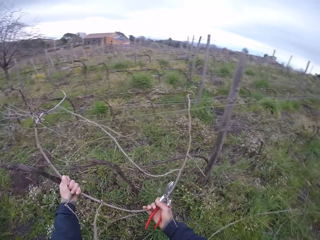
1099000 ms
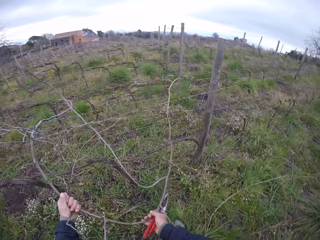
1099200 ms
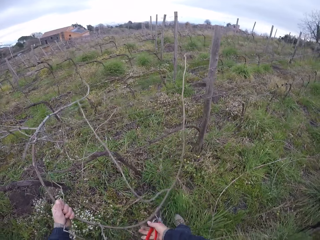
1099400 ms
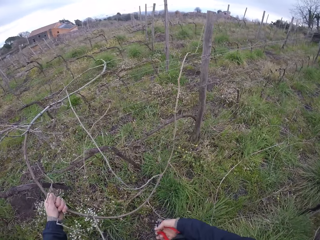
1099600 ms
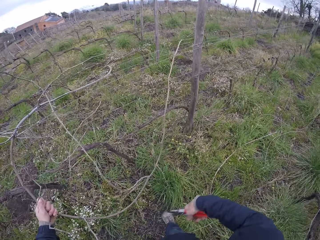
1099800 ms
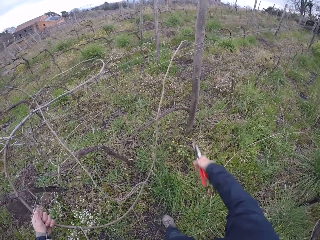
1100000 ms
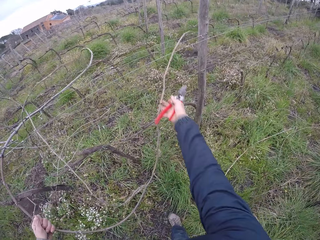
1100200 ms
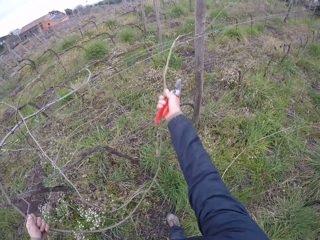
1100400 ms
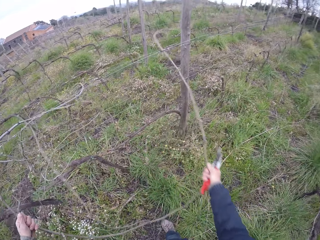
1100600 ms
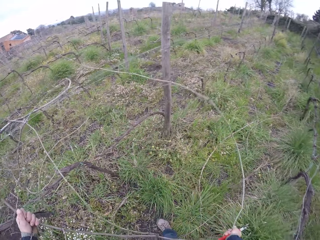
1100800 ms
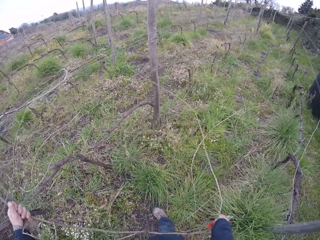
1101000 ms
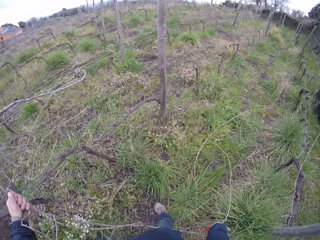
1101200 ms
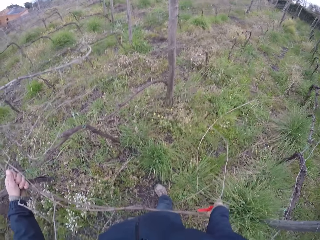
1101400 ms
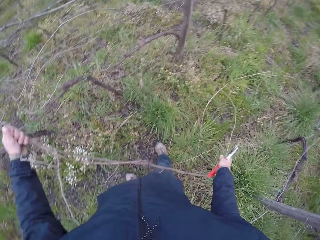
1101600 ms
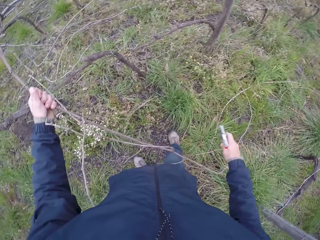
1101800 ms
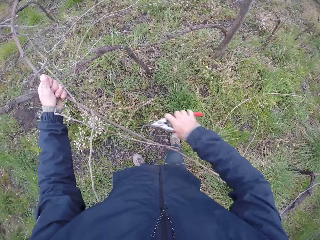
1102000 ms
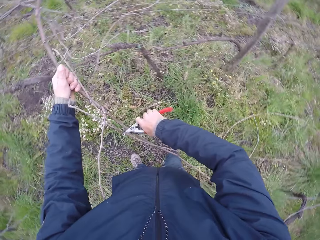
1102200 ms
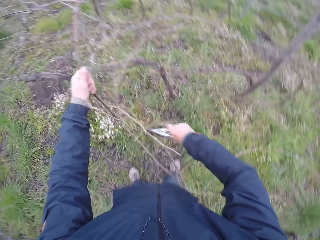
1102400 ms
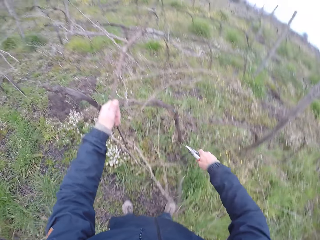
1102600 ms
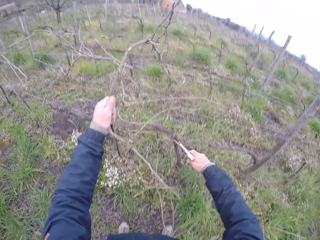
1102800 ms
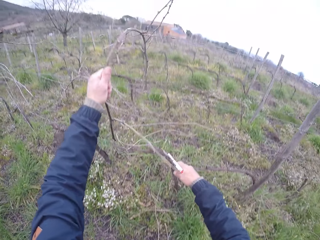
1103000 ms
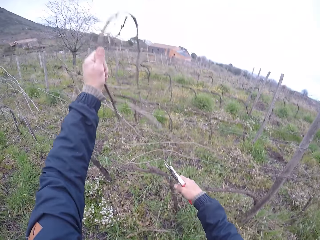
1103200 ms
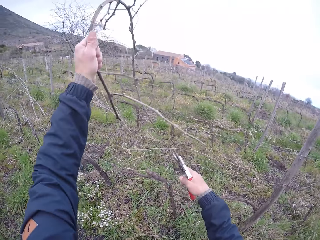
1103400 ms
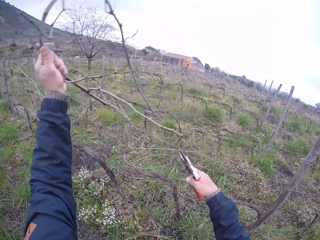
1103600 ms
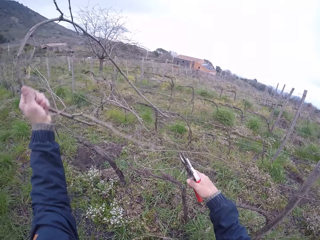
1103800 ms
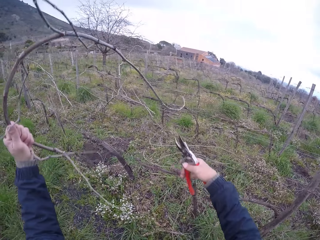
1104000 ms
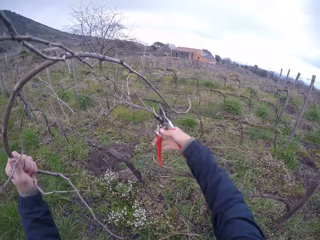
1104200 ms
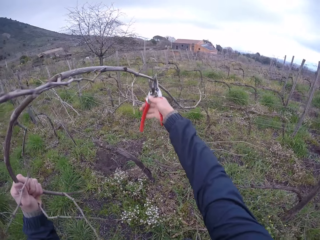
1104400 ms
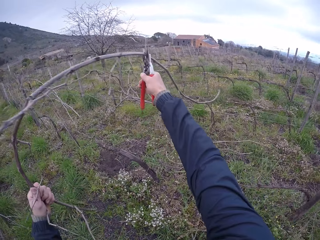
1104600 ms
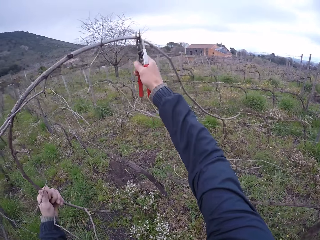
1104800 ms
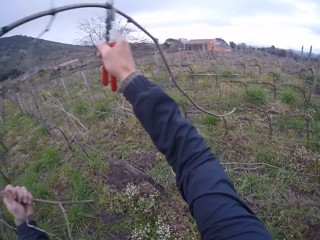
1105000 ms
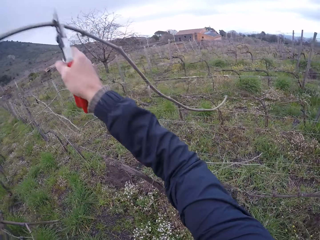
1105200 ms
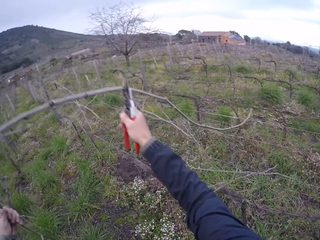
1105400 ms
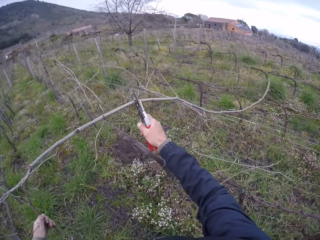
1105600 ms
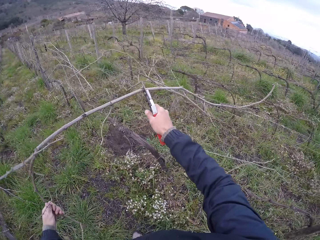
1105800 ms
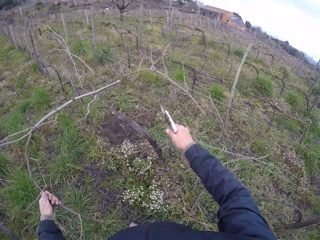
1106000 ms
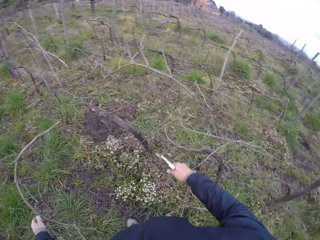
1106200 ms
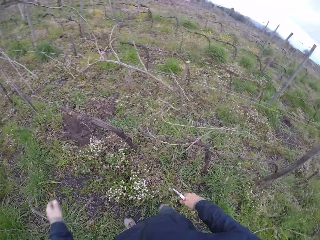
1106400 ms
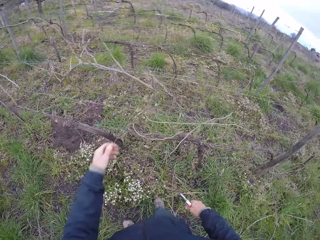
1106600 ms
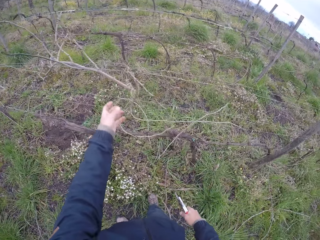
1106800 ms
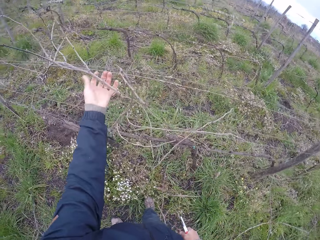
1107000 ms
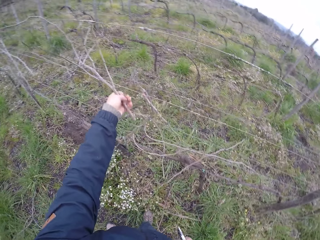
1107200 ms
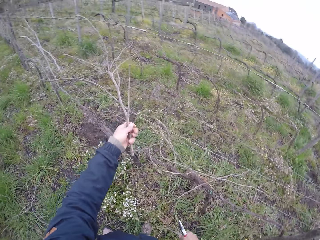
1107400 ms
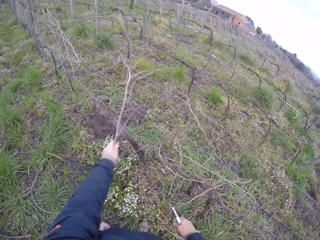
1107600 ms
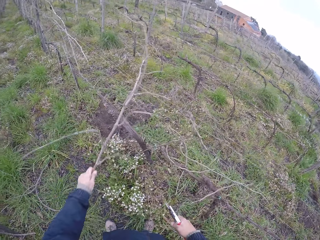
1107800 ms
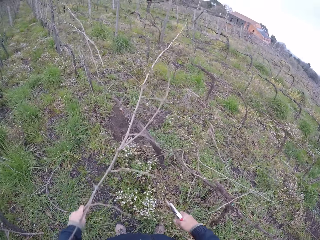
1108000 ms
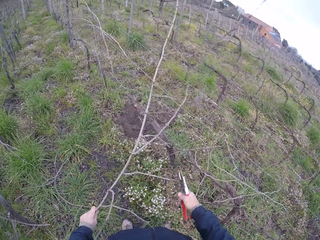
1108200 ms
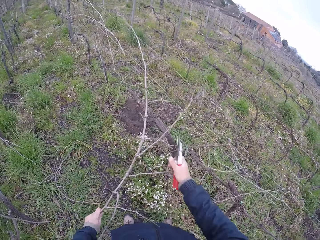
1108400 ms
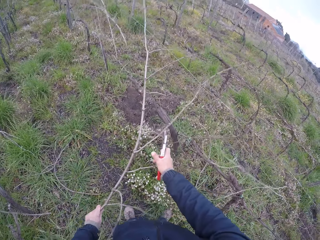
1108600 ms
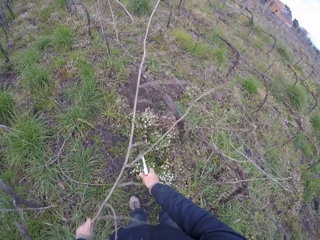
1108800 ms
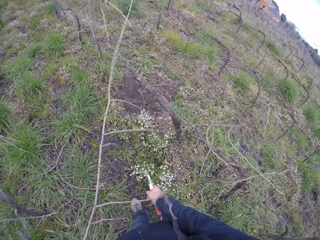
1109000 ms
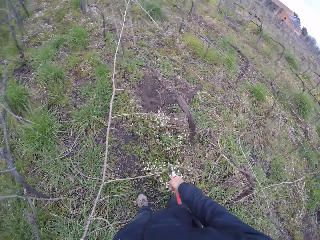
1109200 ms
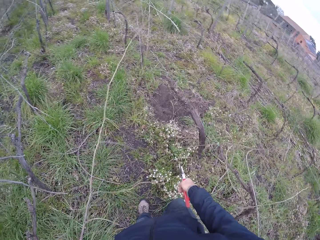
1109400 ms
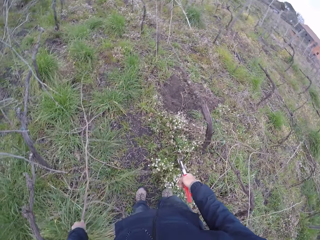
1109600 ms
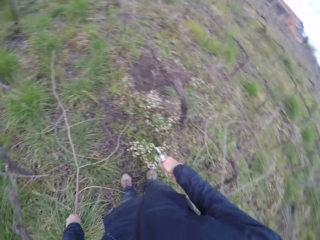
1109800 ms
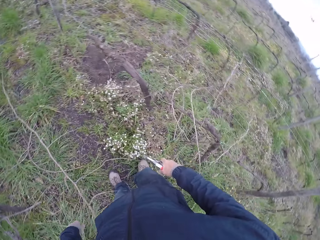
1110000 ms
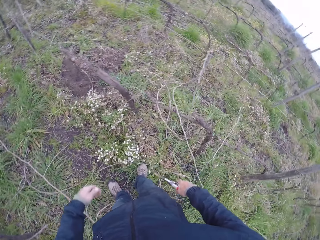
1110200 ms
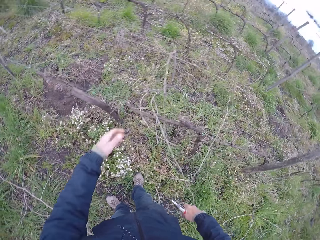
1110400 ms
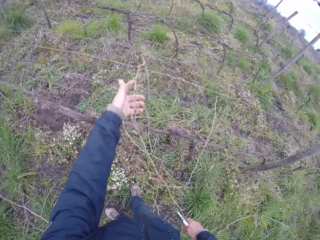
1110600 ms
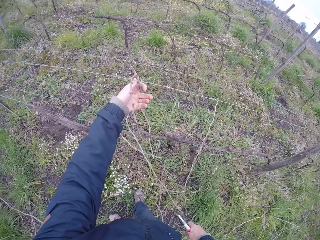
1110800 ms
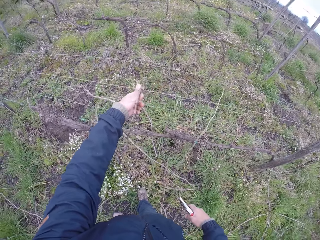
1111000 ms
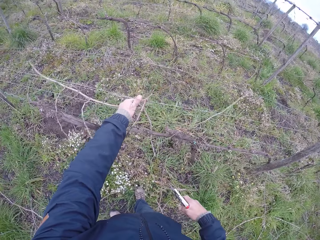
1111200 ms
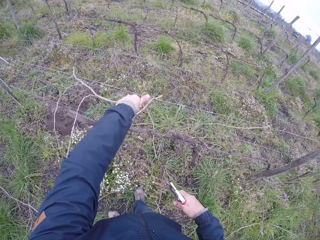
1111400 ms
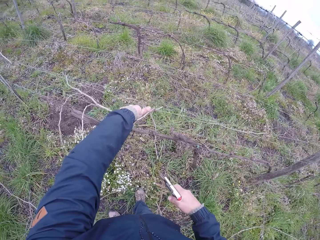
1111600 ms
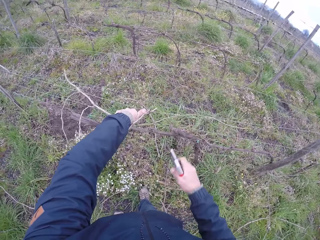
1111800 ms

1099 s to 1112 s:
The camera wearer pulls the twig from the wire fence with his right hand. He cuts the twig on the wire fence with the pliers in his right hand. He pulls the twig from the wire fence with his left hand. He cuts the twig on the wire fence with the pliers in his right hand. He drops the twig on the ground with his left hand. He pulls a twig from the wire fence with his left hand. He removes the twig from the wire fence with both his hands. He drops the twig on the ground with his left hand. He pulls a twig from the wire fence with his left hand.

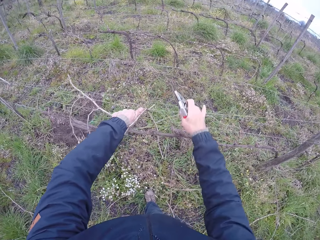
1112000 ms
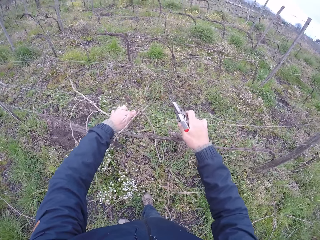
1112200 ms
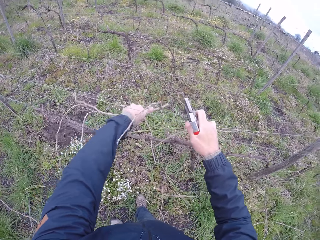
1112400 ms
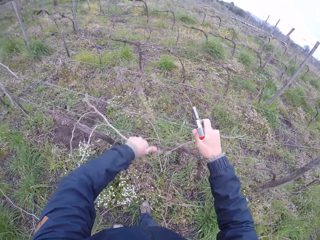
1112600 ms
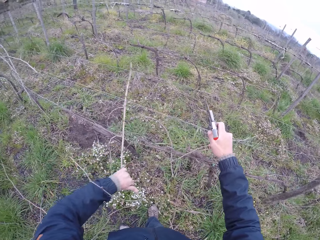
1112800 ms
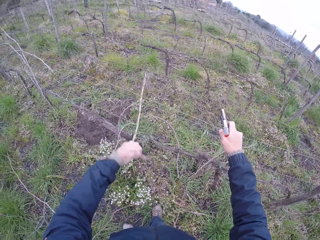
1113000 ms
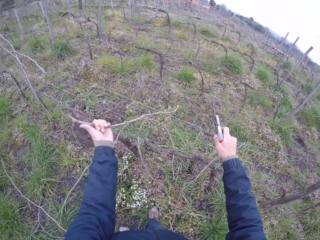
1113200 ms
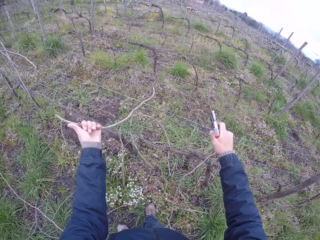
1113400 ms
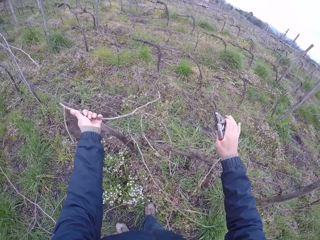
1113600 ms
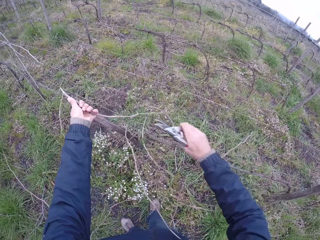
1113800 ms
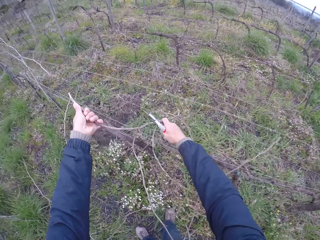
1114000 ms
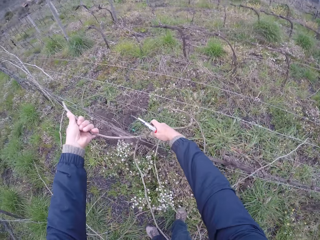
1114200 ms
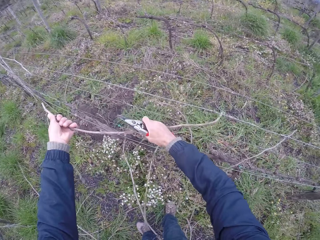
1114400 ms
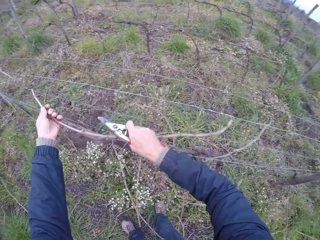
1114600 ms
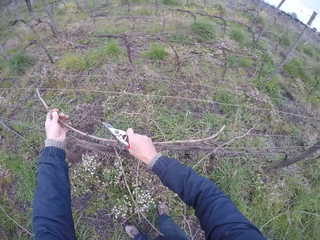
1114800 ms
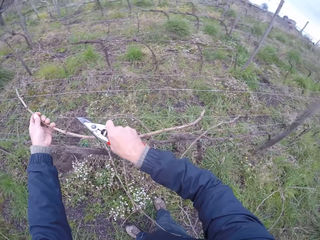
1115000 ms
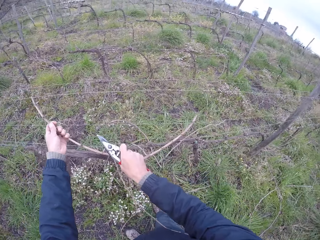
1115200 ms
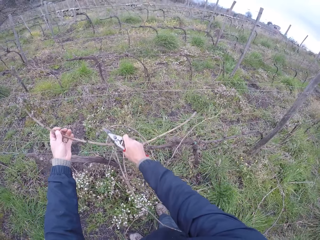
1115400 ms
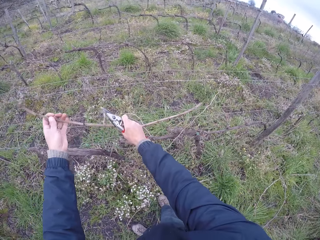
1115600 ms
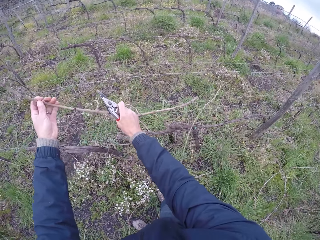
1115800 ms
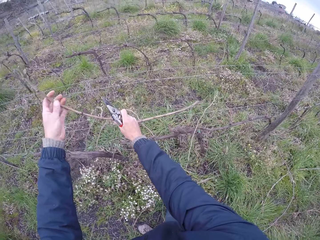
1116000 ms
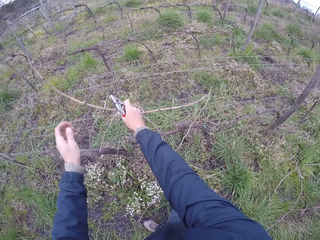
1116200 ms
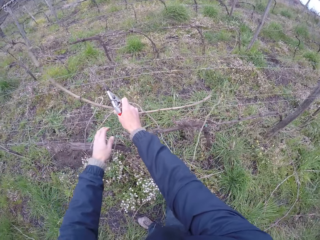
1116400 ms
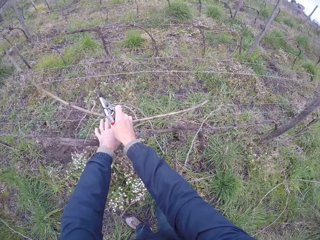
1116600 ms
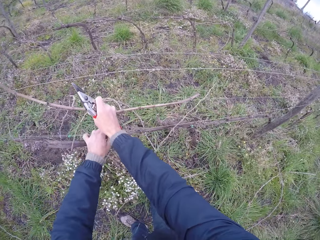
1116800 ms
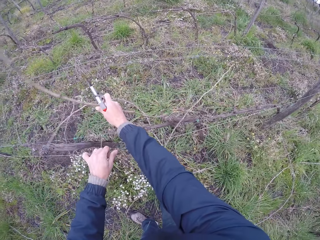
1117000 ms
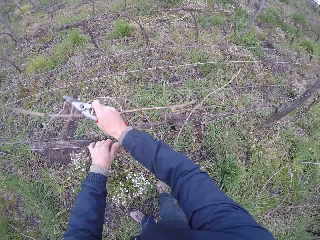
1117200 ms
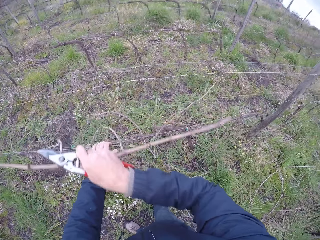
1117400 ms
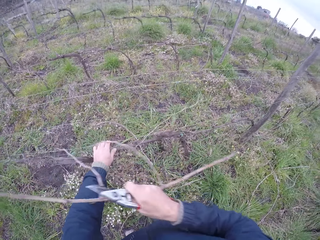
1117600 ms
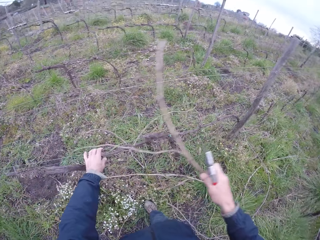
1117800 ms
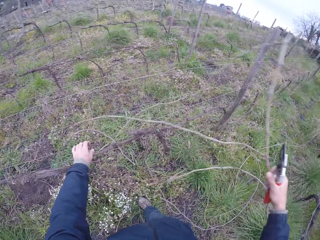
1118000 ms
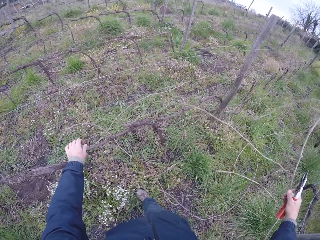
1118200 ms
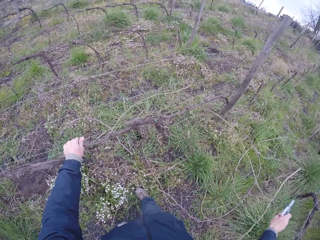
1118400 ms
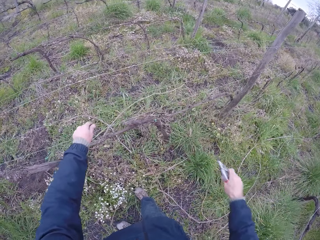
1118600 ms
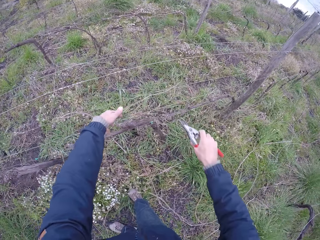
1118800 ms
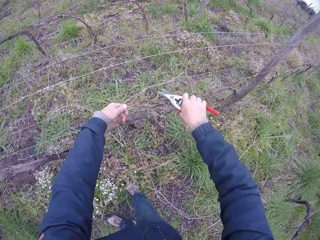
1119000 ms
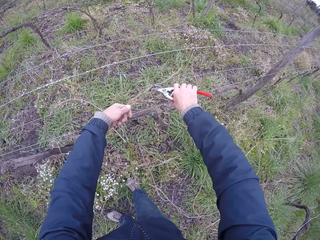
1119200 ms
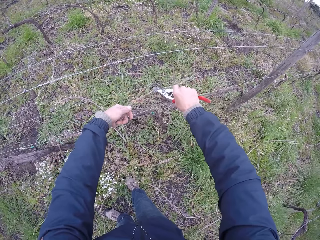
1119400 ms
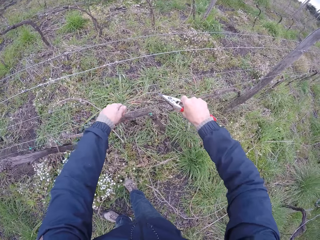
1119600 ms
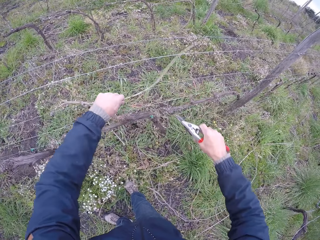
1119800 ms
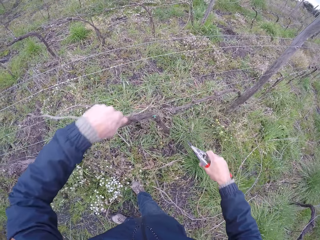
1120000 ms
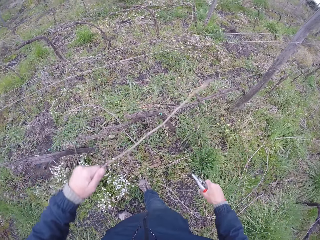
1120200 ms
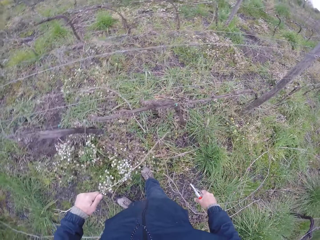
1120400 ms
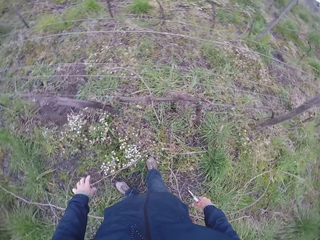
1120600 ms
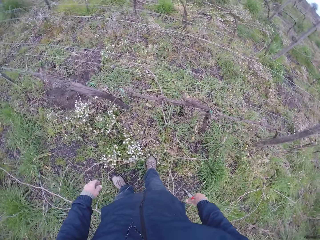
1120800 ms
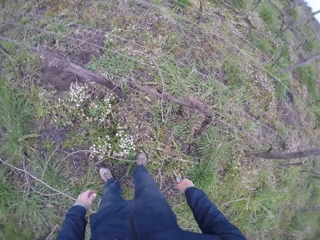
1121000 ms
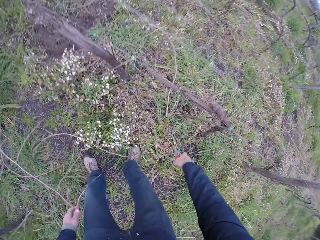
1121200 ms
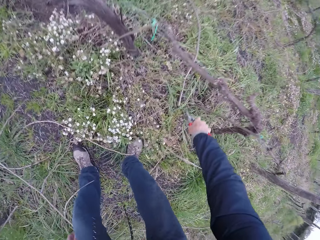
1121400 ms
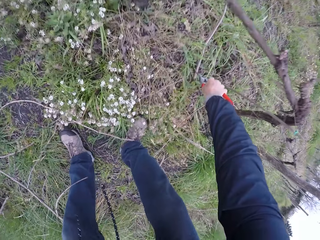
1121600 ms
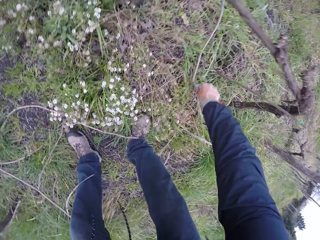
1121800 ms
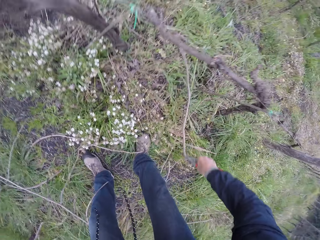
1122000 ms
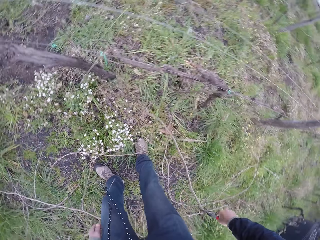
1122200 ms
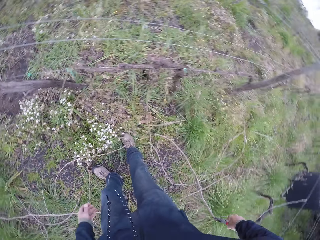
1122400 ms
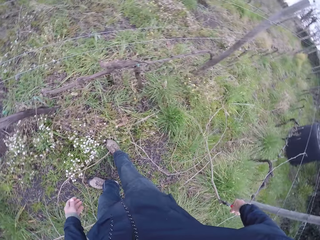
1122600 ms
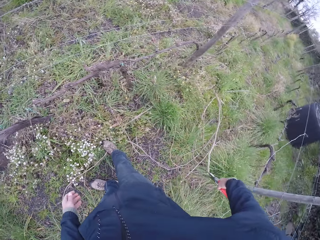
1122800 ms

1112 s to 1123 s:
The camera wearer pulls the wire fence with his right hand. He pulls the twig from the wire fence with his left hand. He pulls the twig from the wire fence with both his hands. He pulls the wire fence with his left hand. He removes the twig from the wire fence with his right hand. He drops the twig on the ground with his right hand. He holds a twig around the wire fence with his left hand. He cuts the twig on the wire fence with the pliers in his right hand. He removes the twig from the wire fence with his left hand. He drops the twig on the ground with his left hand. He picks a twig on the ground with the pliers. He moves a twig on the grass with his right hand.
